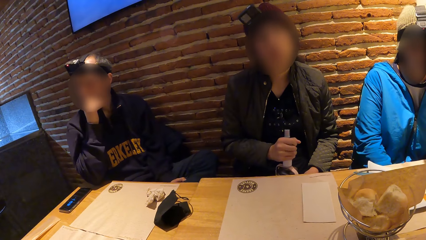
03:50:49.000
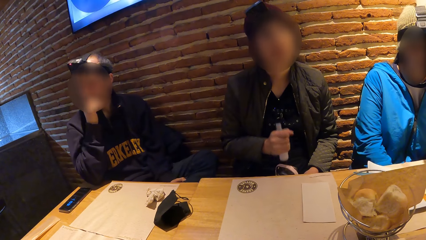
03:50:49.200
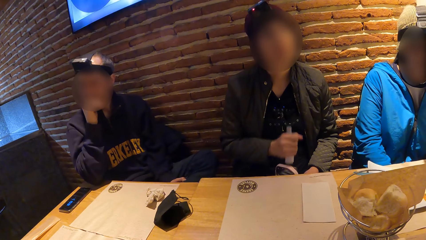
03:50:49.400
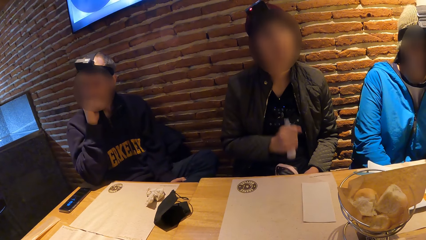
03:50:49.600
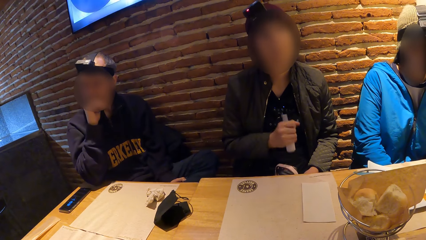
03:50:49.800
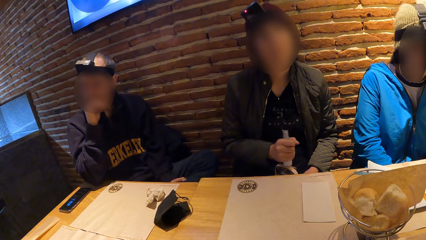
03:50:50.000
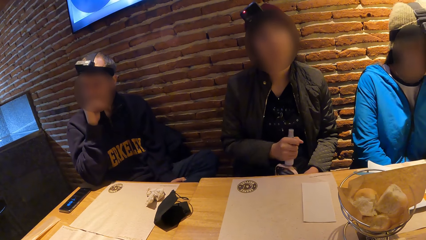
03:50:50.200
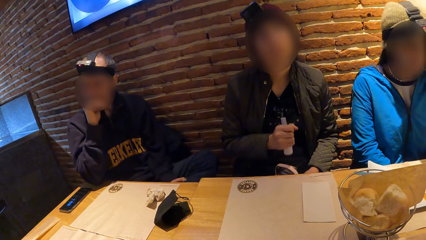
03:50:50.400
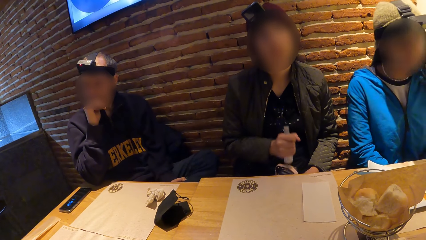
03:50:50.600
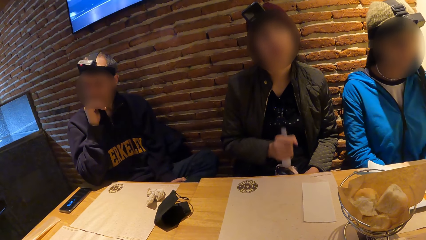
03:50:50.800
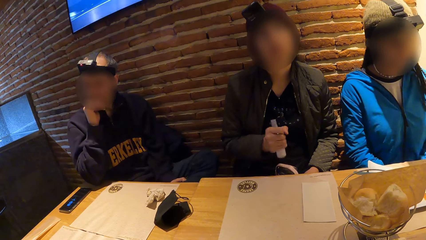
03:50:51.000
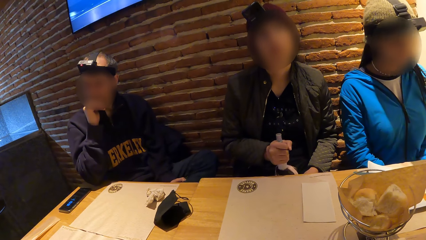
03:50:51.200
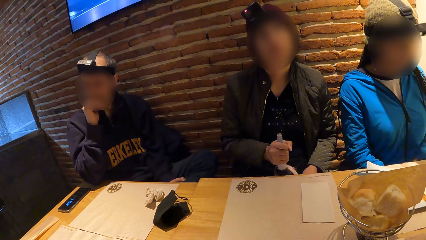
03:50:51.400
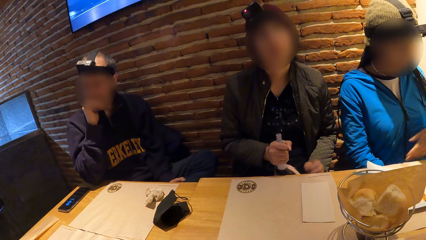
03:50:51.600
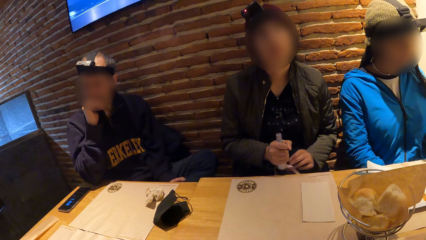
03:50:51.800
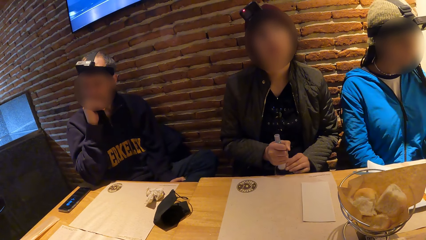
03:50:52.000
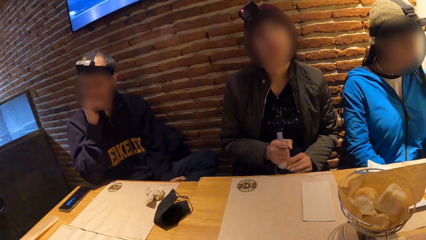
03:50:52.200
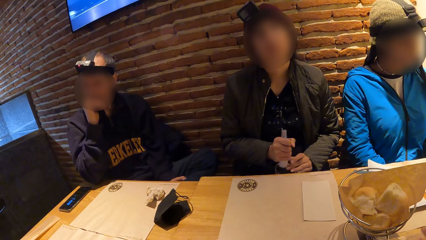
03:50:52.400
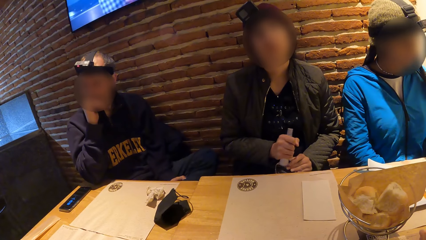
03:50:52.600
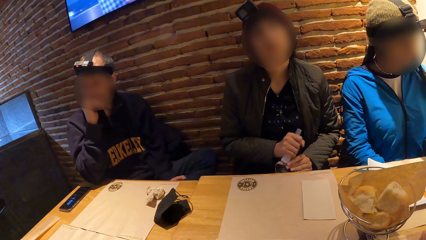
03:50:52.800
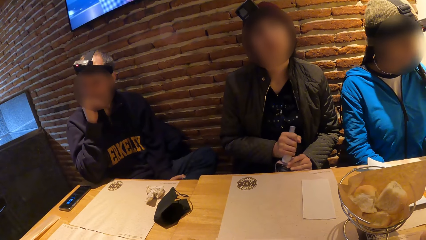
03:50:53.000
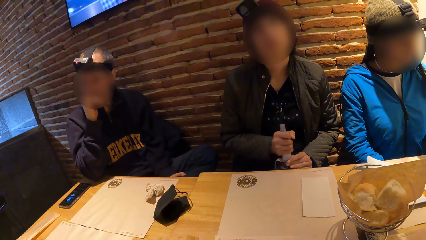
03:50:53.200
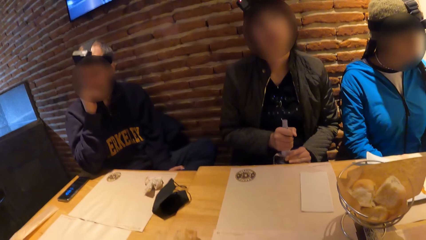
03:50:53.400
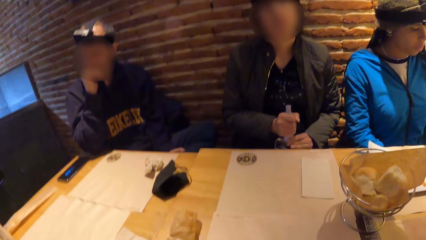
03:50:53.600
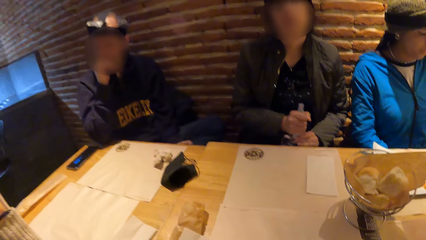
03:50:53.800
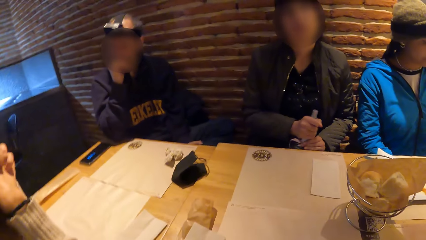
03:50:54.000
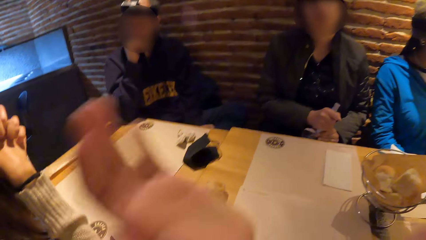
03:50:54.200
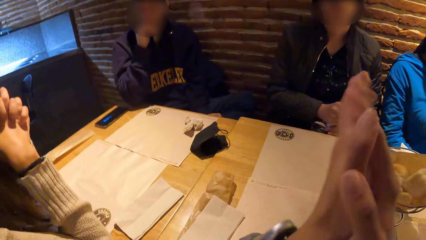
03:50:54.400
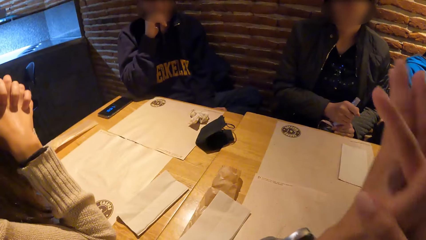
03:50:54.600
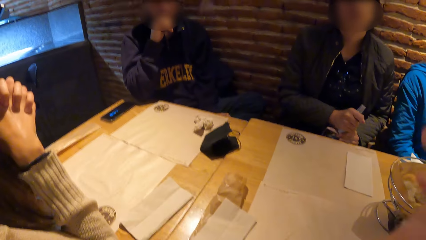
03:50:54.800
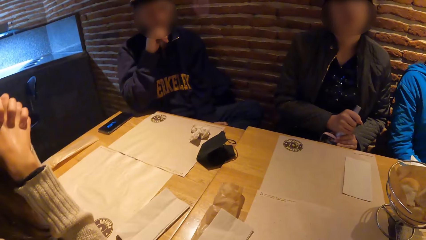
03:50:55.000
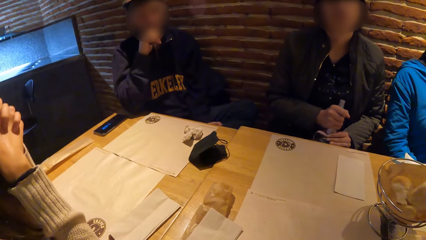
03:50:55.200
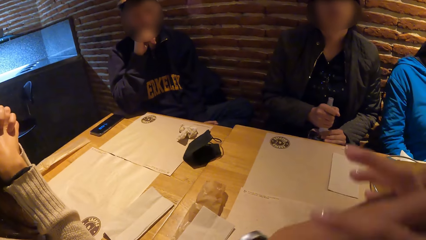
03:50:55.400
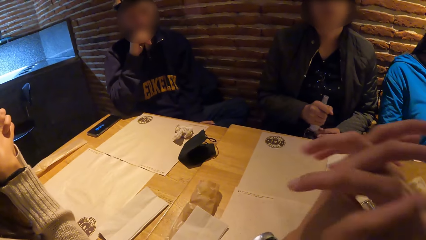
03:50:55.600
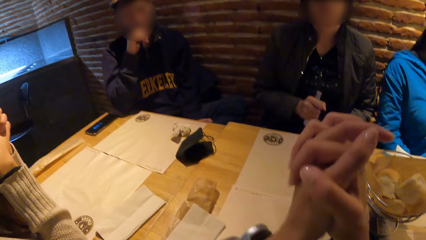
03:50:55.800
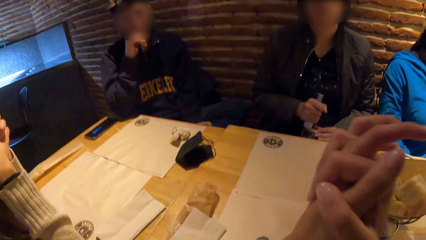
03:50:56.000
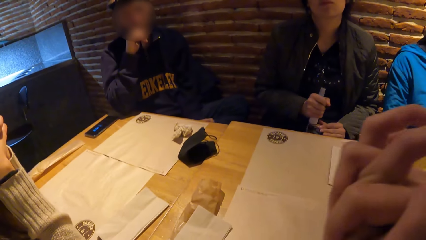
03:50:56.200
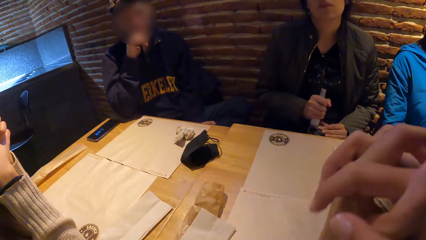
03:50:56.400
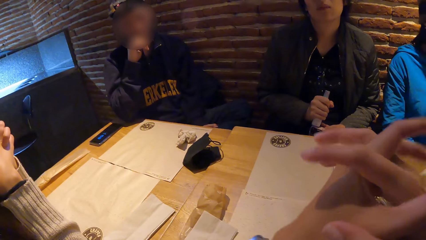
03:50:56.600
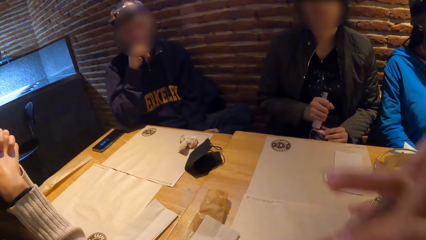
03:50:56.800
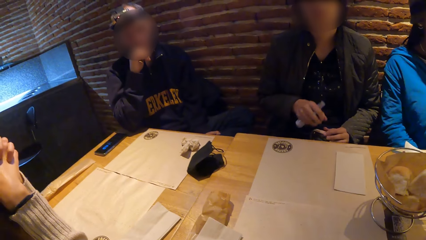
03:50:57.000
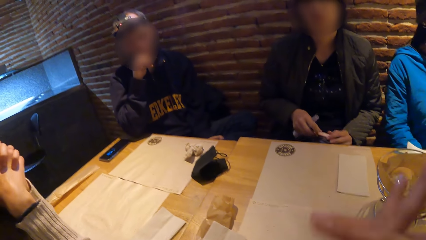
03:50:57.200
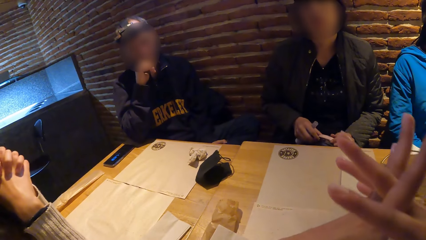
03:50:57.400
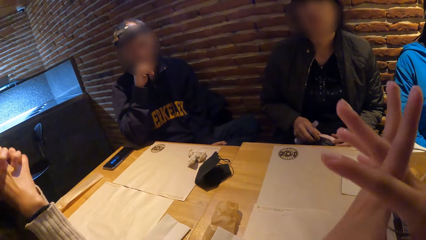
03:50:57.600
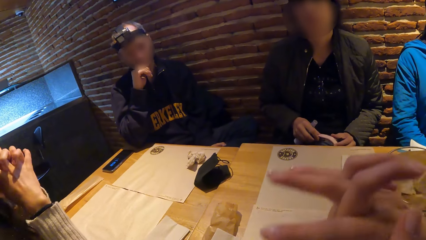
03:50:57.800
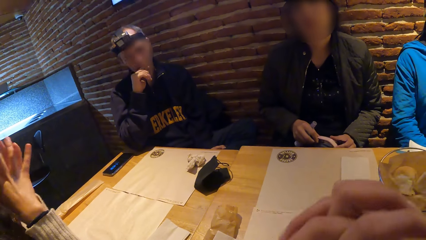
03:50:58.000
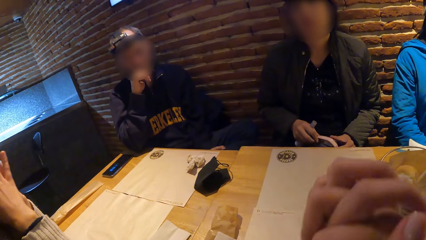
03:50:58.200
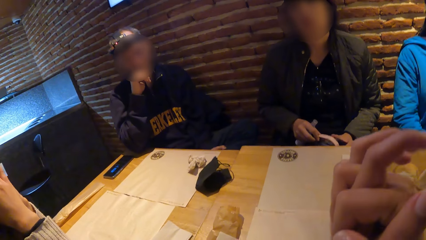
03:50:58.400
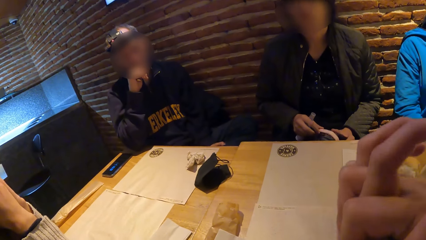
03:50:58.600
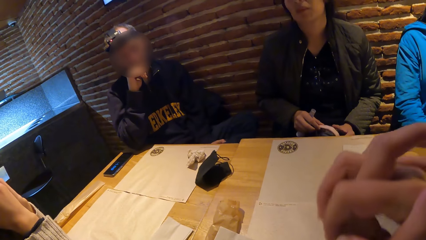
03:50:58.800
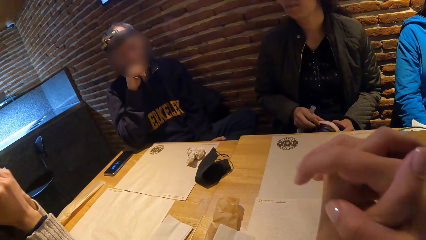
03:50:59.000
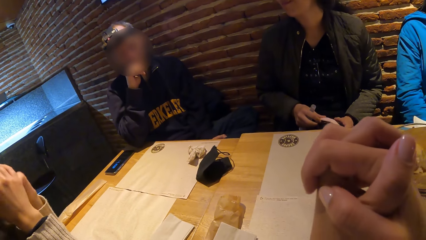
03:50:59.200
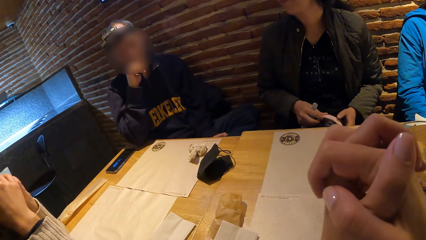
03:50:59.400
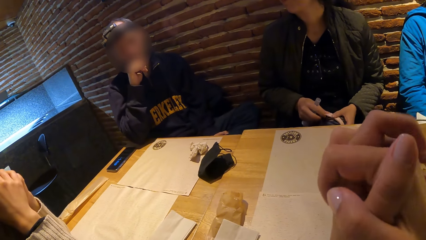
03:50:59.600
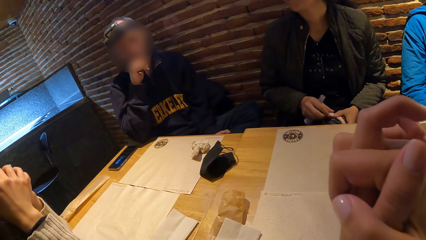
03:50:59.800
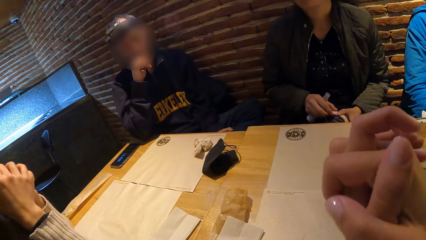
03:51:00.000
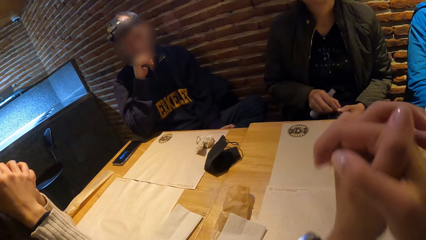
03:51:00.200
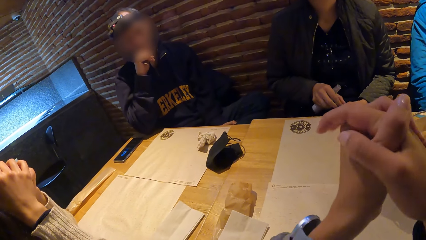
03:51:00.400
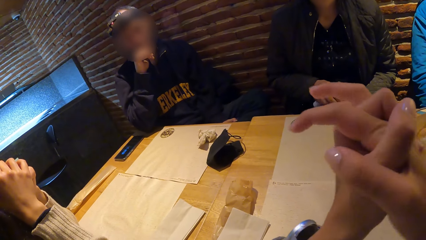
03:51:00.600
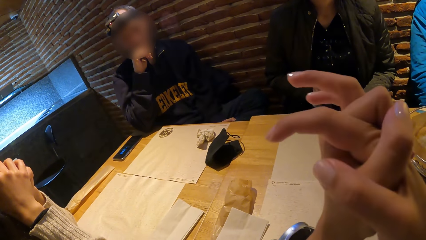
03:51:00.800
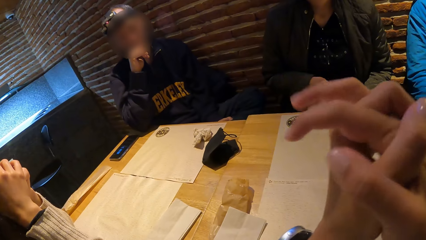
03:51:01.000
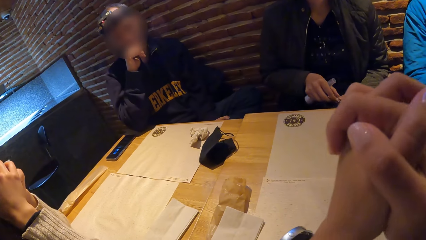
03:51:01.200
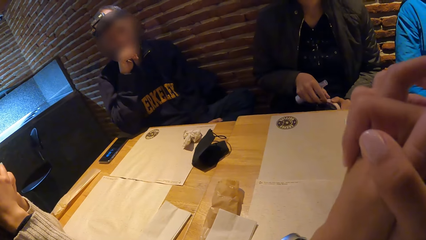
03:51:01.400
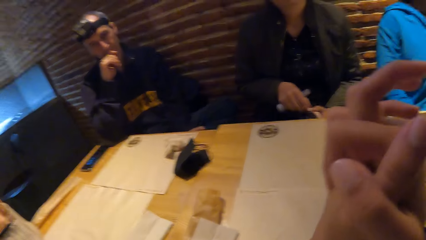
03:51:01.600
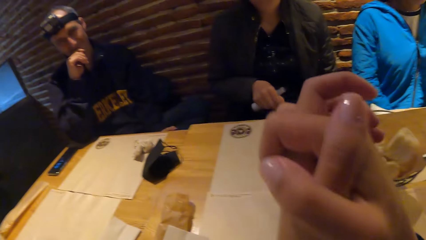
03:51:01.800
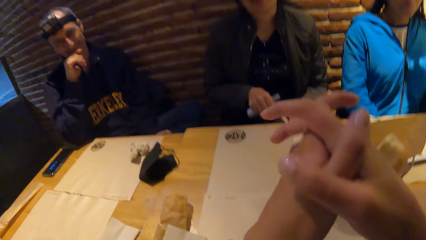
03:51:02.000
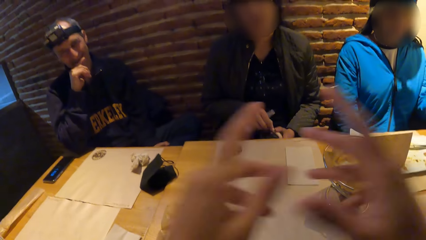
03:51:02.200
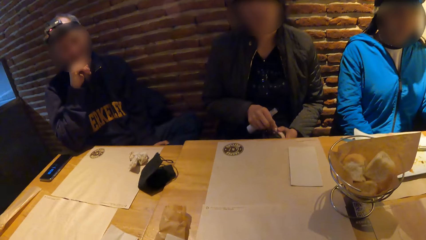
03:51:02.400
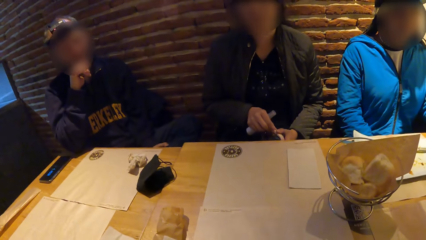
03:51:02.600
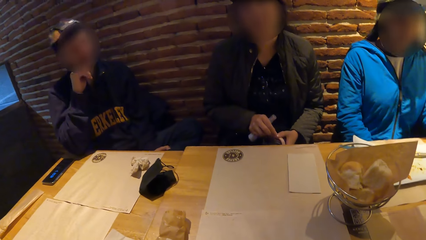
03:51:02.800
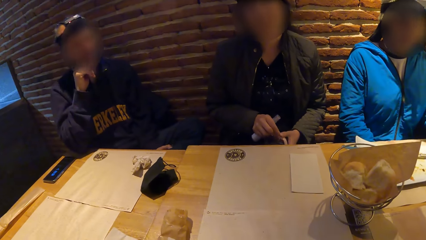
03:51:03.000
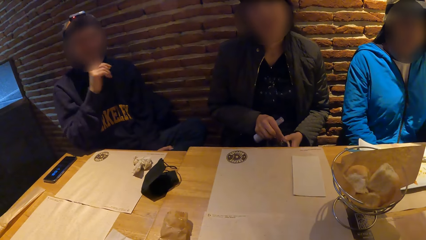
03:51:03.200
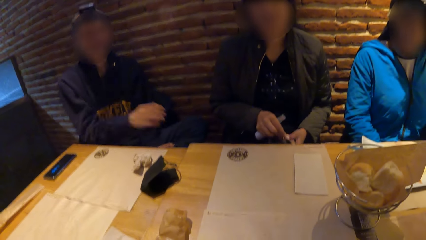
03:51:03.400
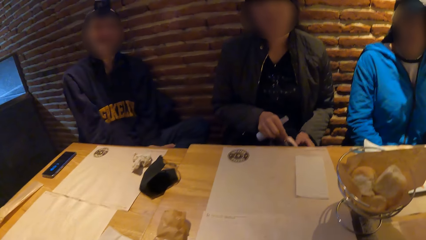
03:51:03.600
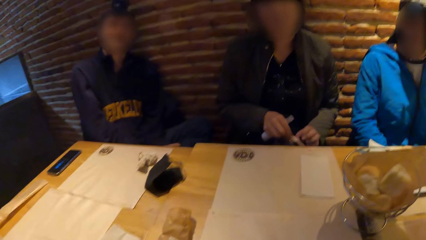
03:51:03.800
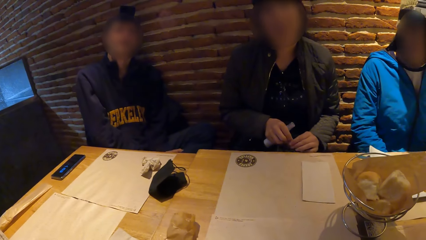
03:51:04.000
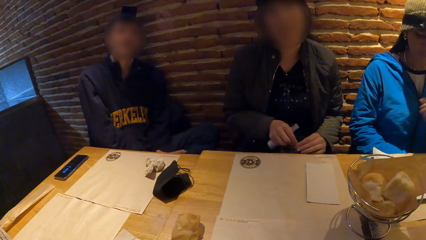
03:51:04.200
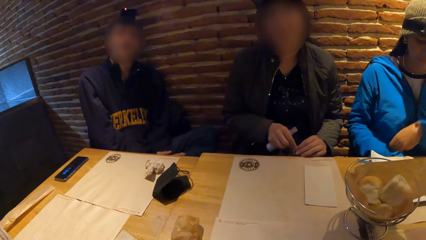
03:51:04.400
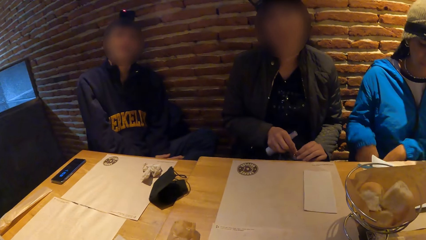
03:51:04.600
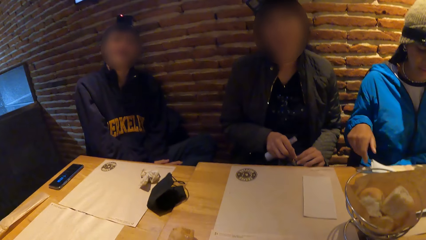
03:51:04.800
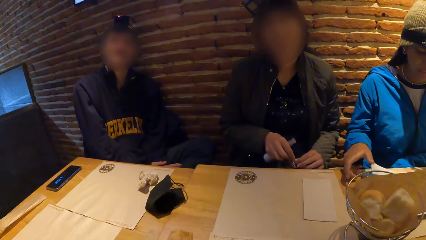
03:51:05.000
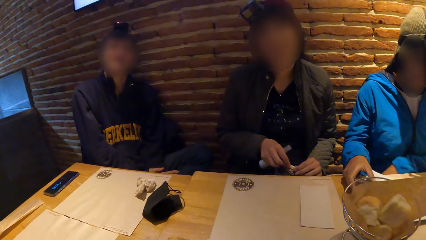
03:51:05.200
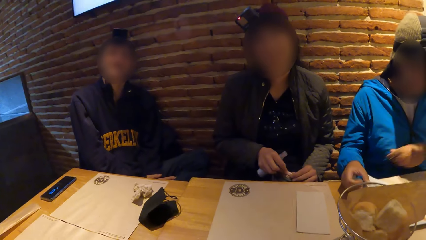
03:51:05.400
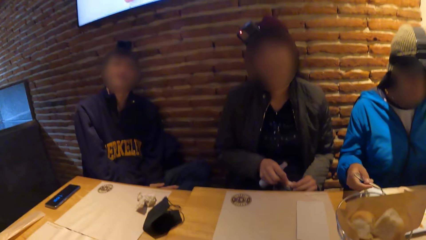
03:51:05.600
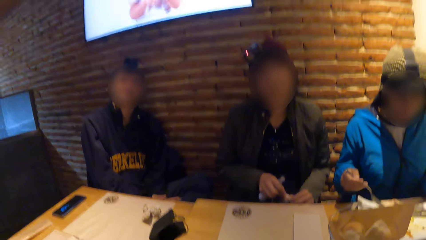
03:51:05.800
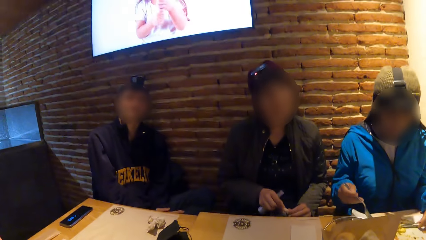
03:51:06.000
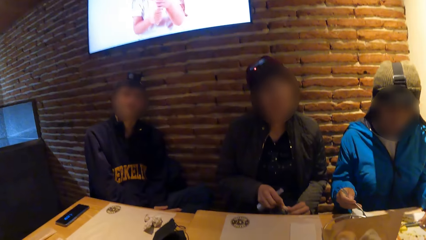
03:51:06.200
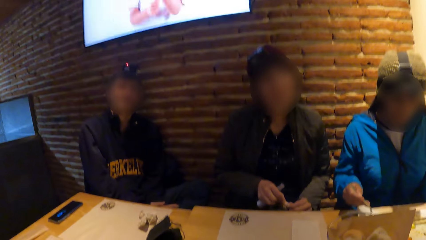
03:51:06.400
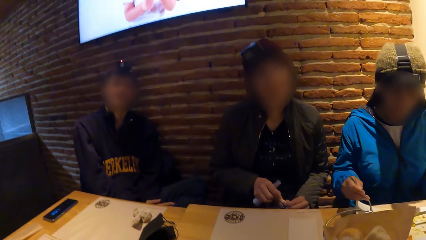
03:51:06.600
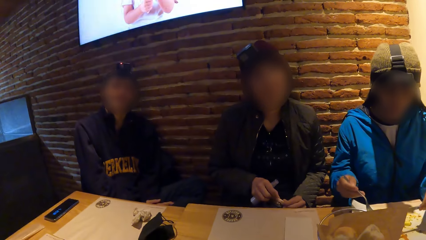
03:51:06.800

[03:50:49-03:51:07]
A woman touches the purse on her lap with her left hand. The camera wearer moves the hands. She clasps her hands together. She looks around. The woman fiddles with the purse on her lap with both hands. The camera wearer moves the hands. She lifts both hands towards her face. A man touches his legs with his right hand. Another woman takes the fork from the plate on the tablemat on the table with her right hand. The other woman takes the knife from the plate on the tablemat on the table with her right hand.
